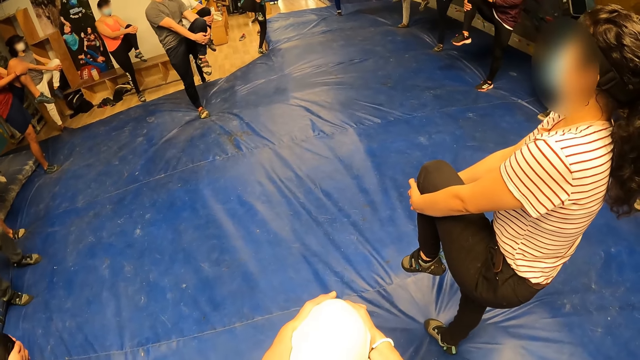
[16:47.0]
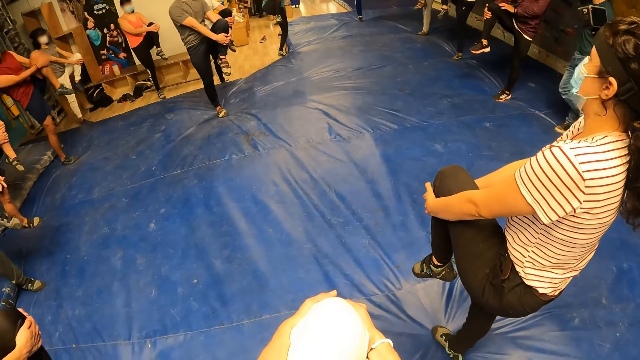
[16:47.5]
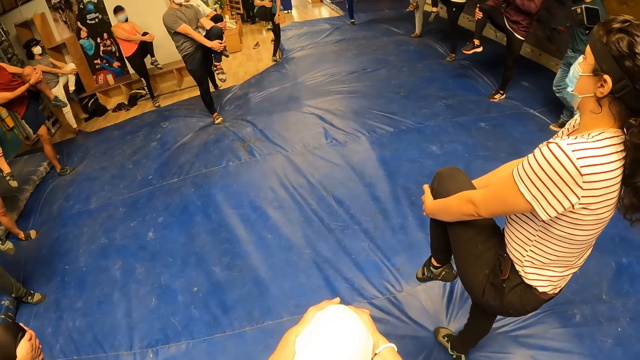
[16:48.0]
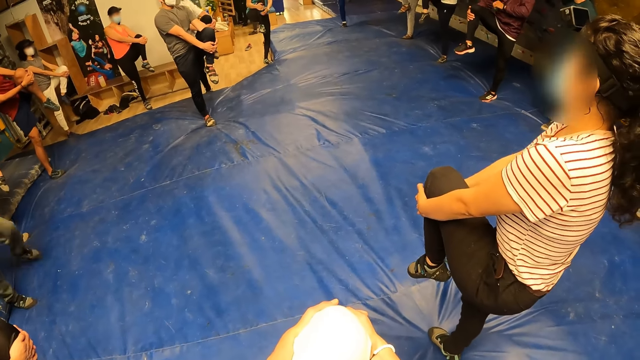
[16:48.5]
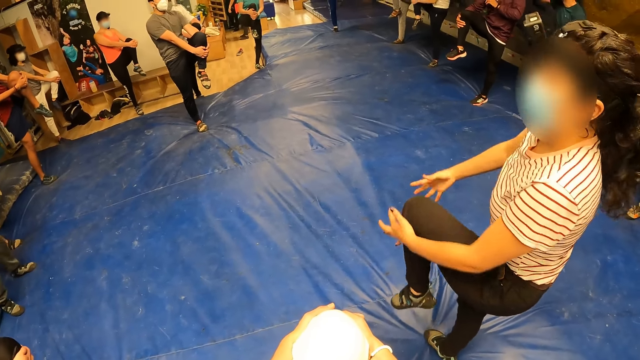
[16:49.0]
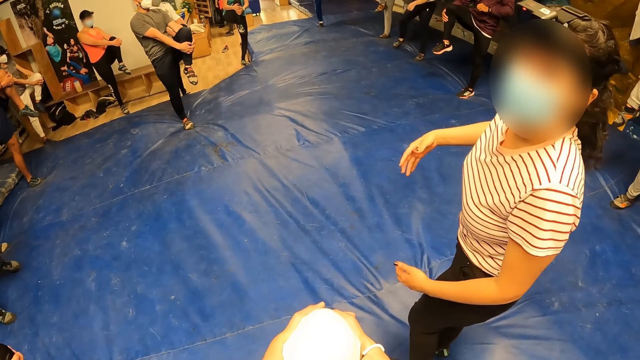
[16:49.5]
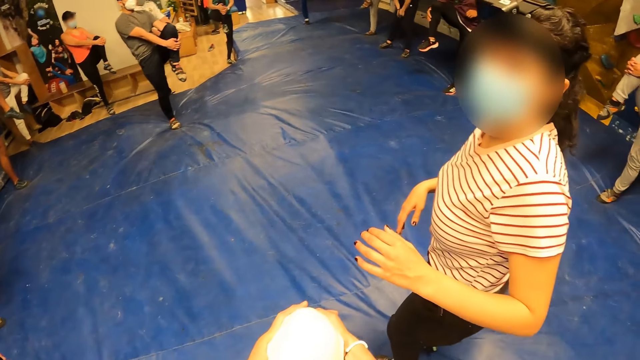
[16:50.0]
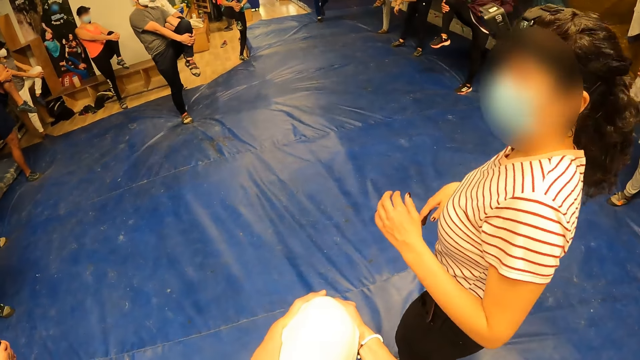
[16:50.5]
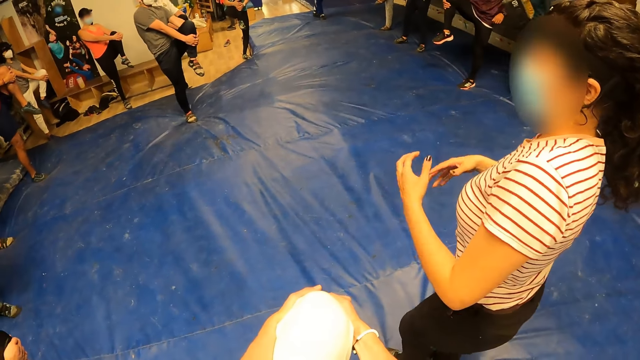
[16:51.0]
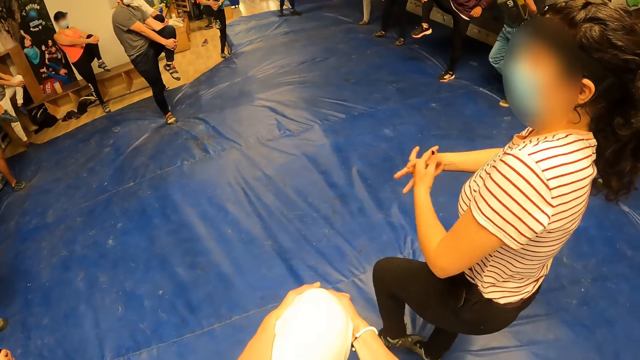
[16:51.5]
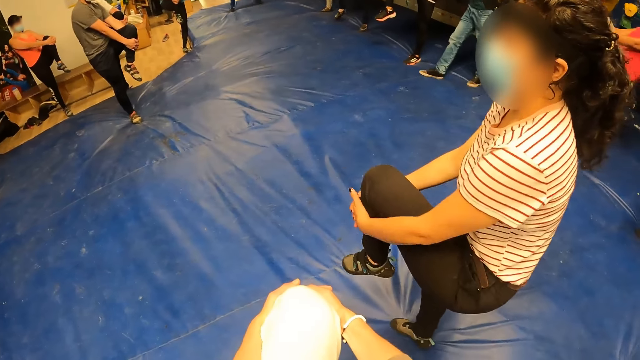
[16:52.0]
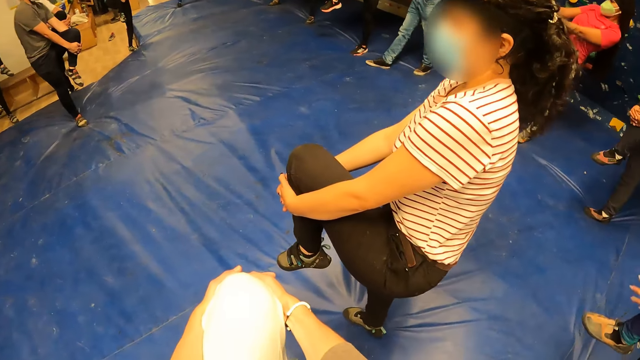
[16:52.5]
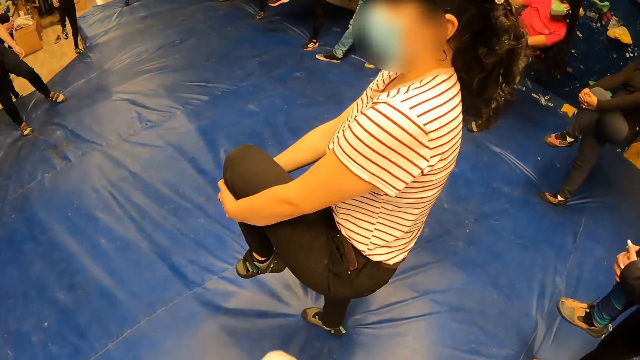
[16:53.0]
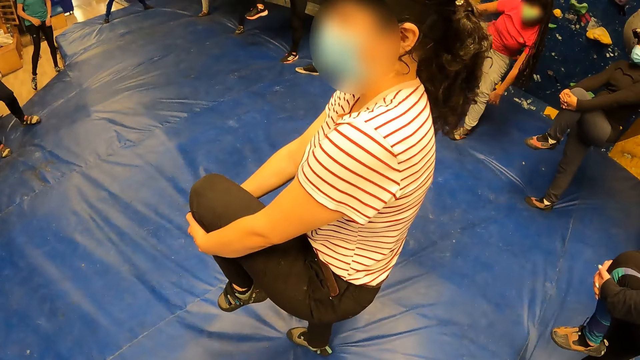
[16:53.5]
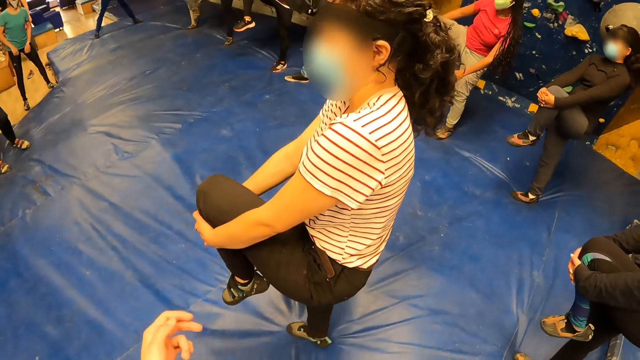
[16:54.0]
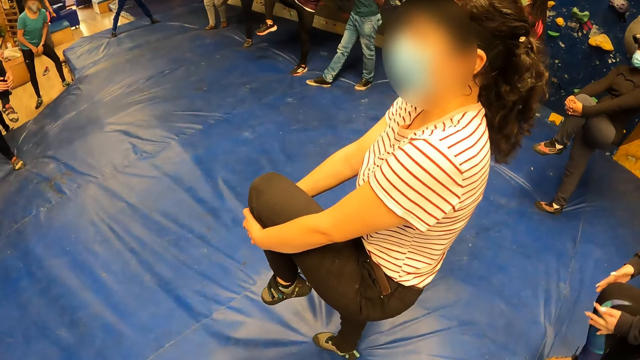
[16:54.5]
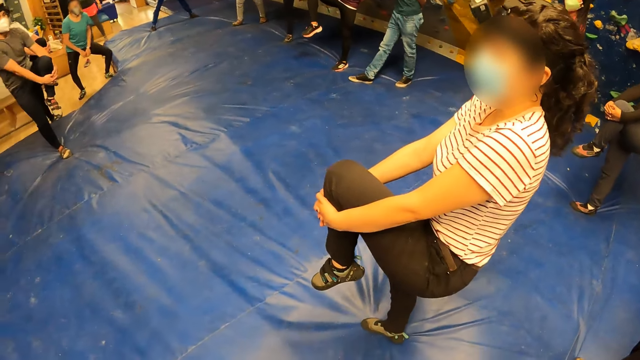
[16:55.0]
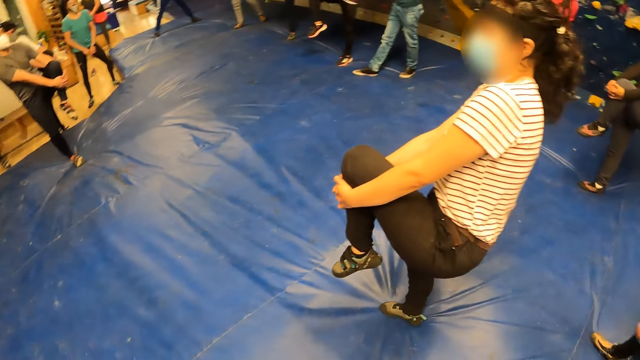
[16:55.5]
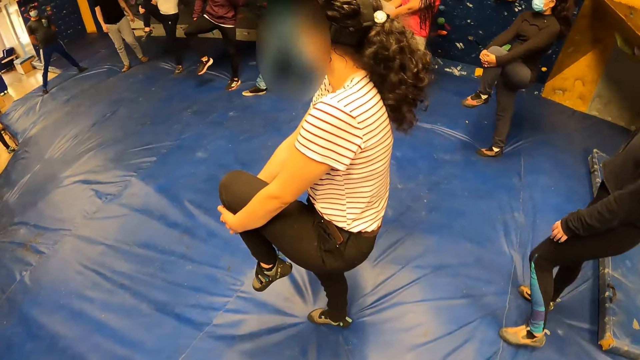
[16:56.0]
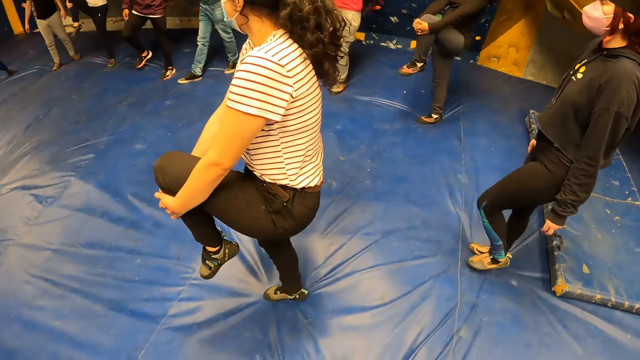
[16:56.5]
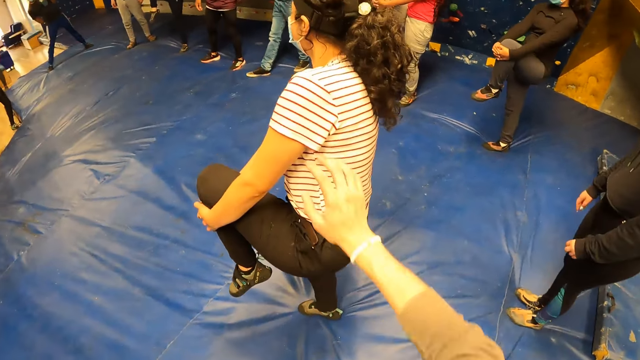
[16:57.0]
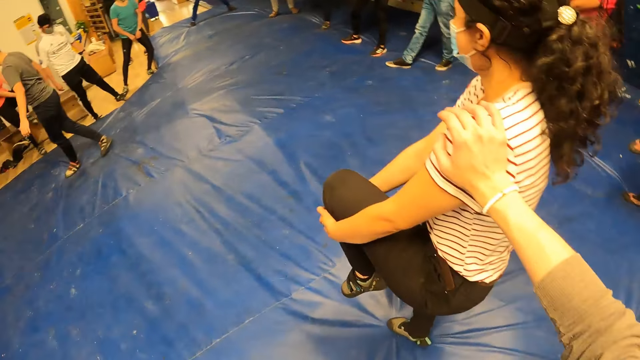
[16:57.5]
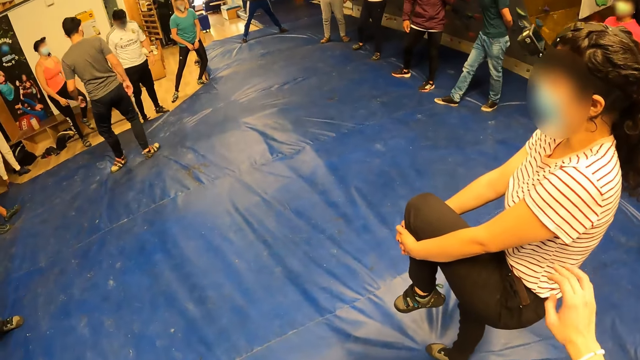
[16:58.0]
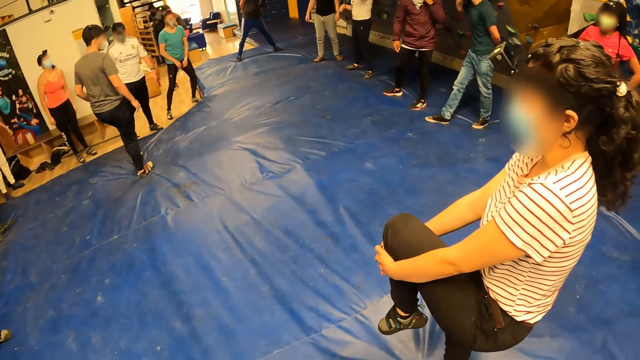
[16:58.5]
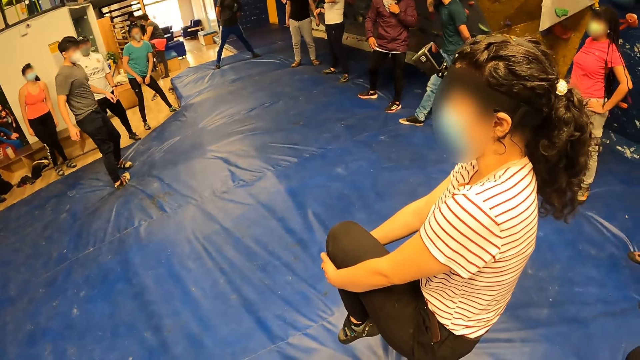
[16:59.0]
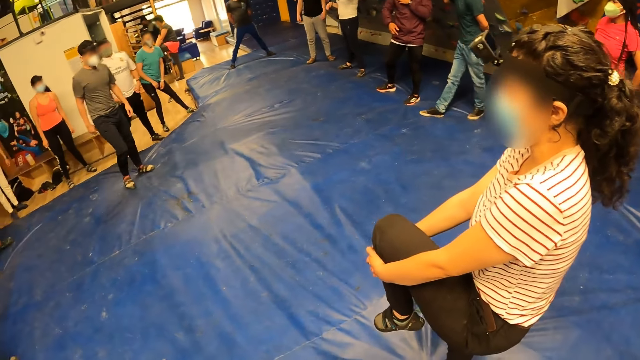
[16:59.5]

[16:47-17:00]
The camera wearer holds the knee with both hands. He looks around. He touches the shoulder of the woman with his right hand.

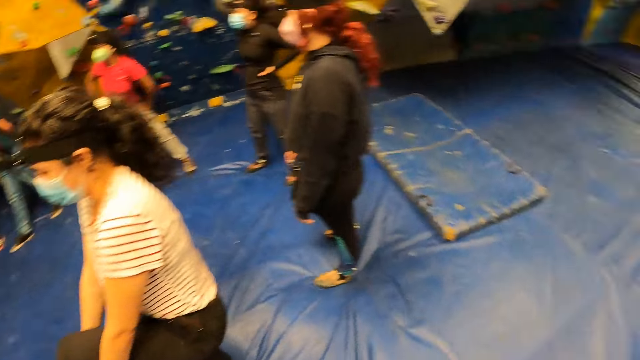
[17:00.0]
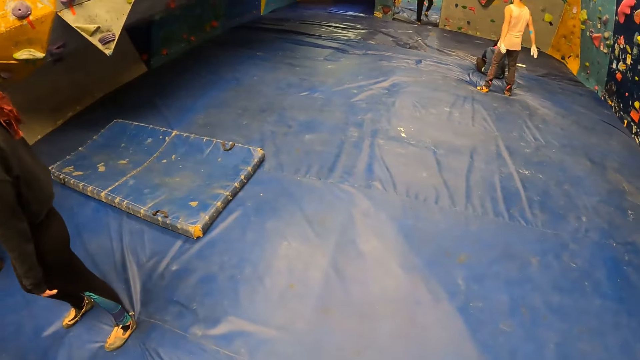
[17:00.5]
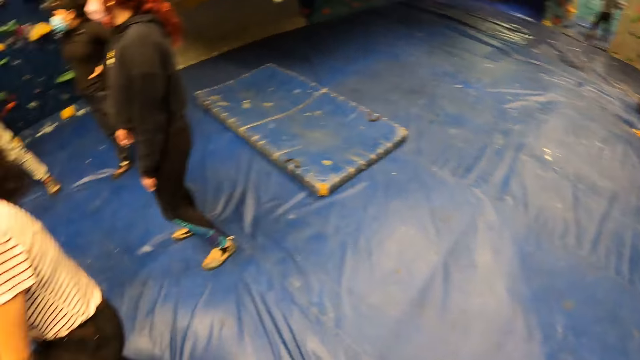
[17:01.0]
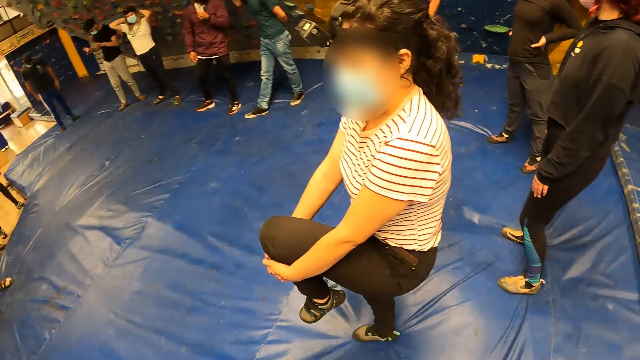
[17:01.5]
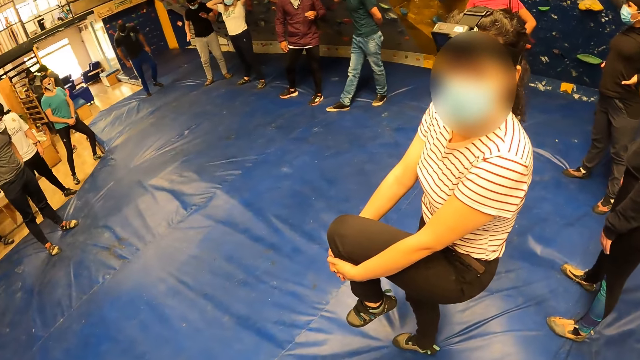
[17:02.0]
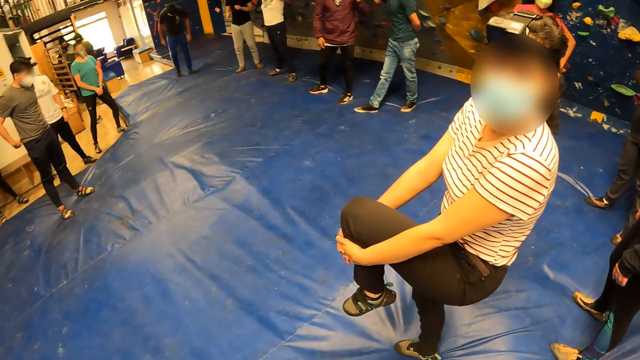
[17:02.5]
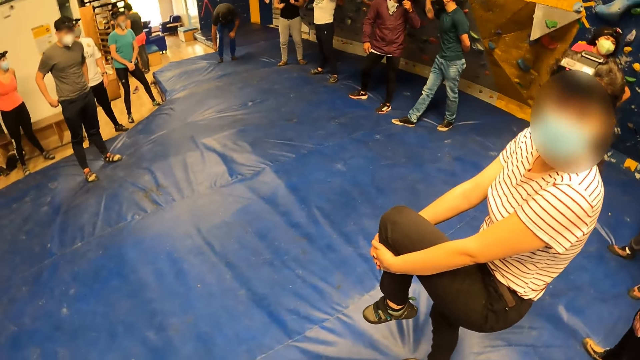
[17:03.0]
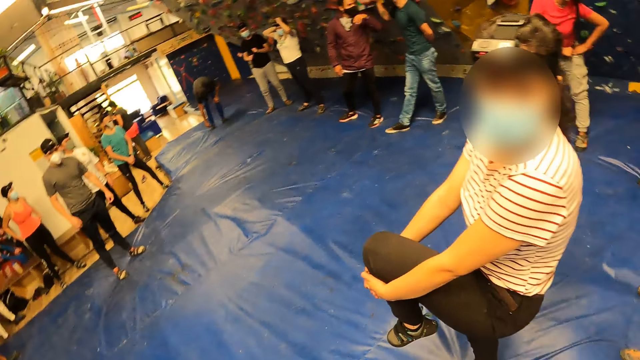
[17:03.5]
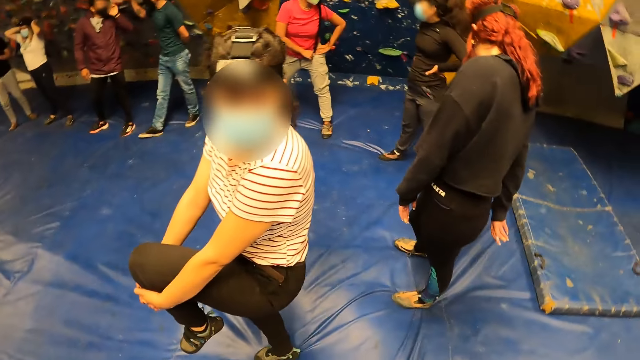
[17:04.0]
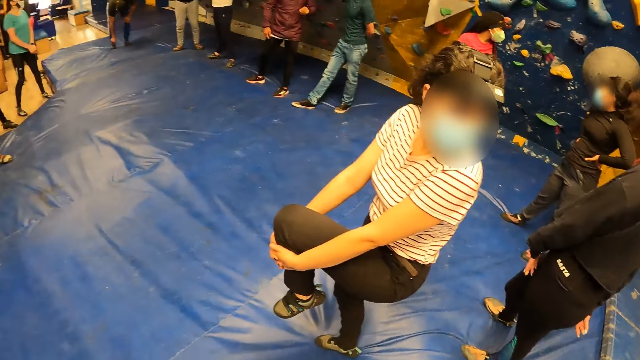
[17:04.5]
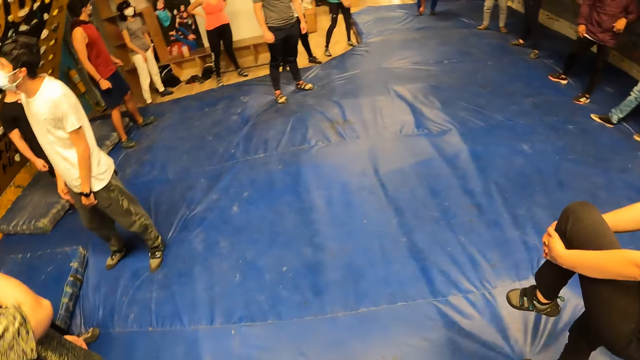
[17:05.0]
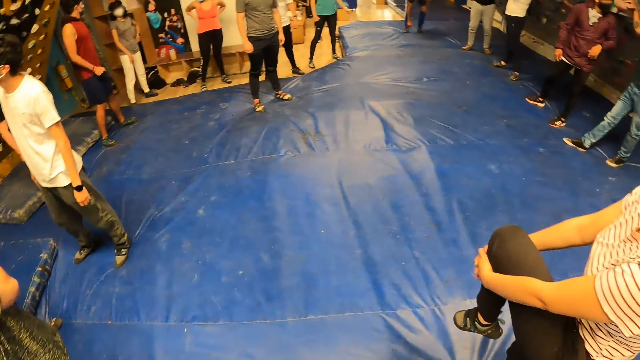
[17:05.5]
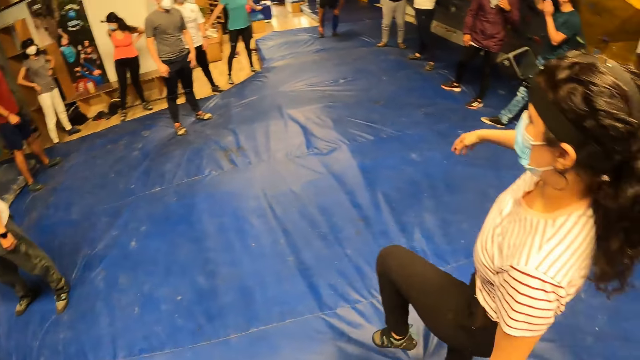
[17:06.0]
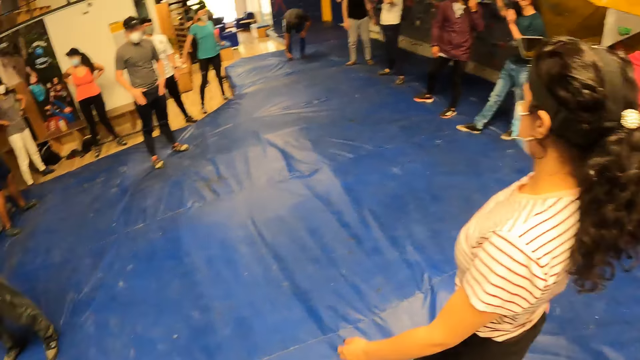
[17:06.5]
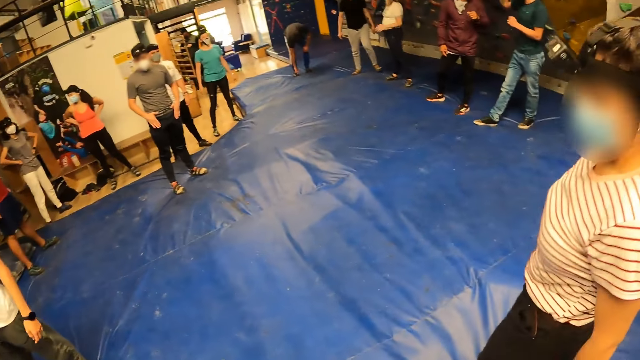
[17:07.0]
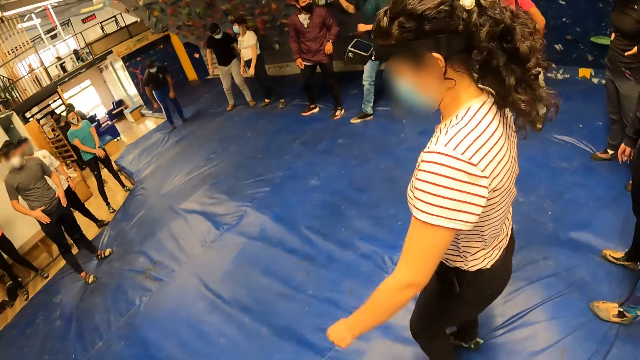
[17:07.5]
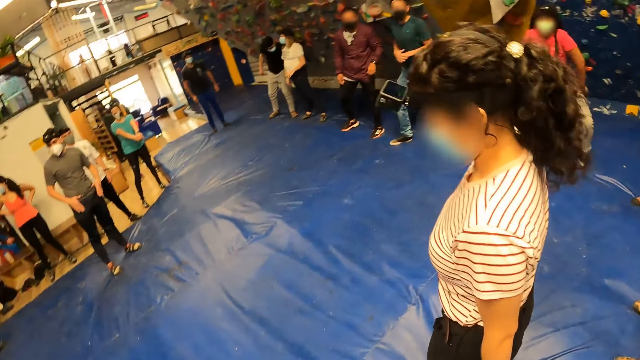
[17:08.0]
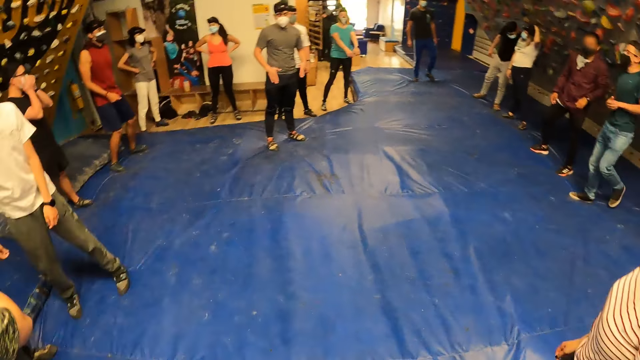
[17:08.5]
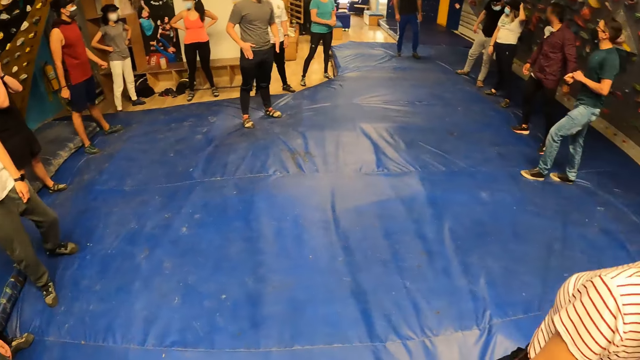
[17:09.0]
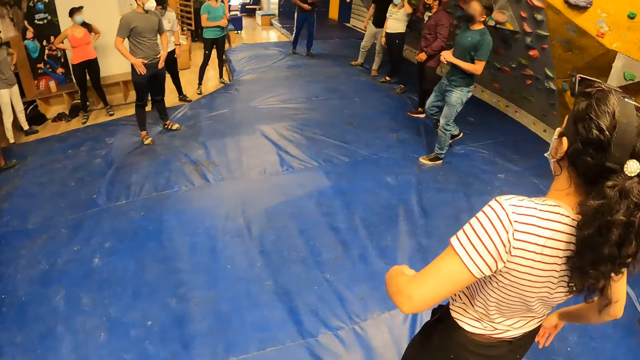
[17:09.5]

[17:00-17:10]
The camera wearer looks around. They interact with a woman. The woman jumps.
